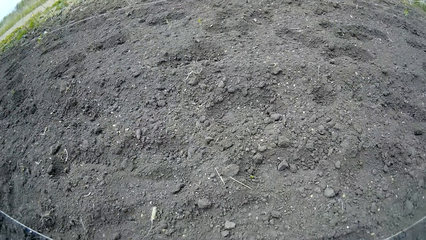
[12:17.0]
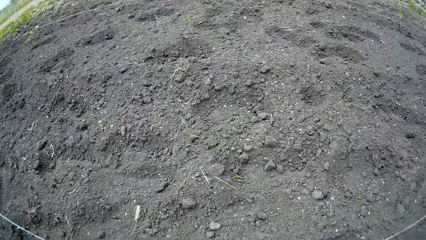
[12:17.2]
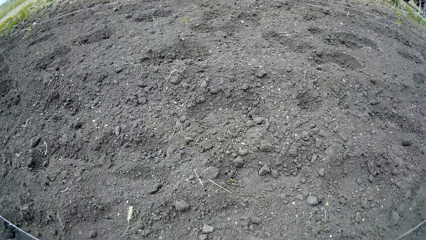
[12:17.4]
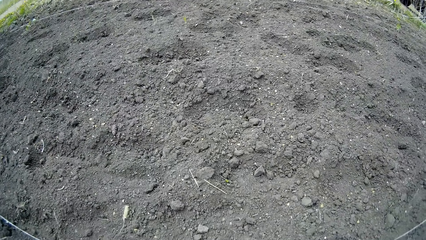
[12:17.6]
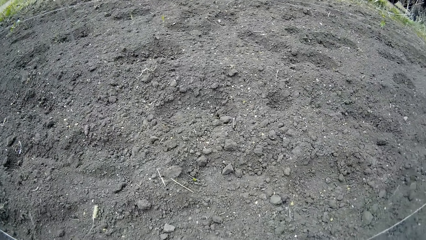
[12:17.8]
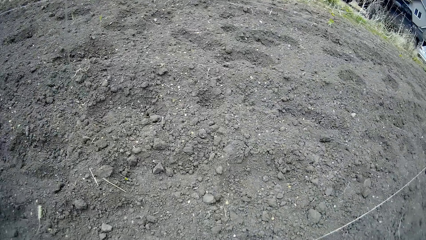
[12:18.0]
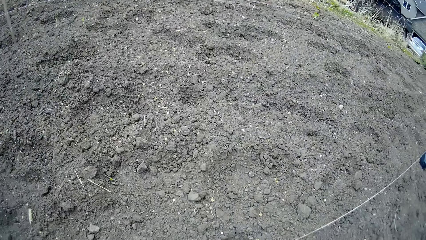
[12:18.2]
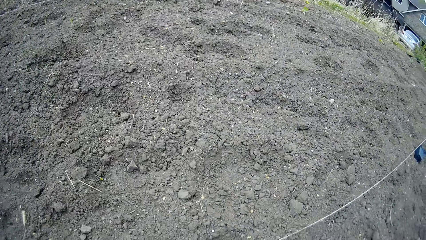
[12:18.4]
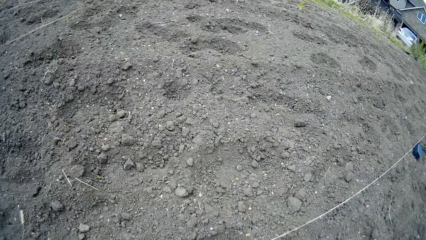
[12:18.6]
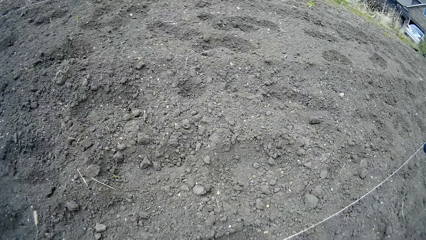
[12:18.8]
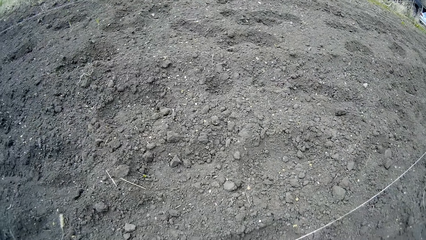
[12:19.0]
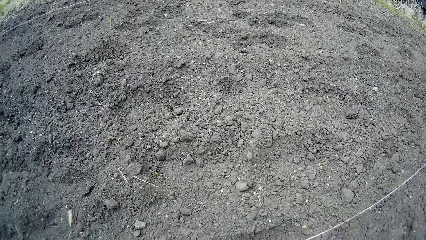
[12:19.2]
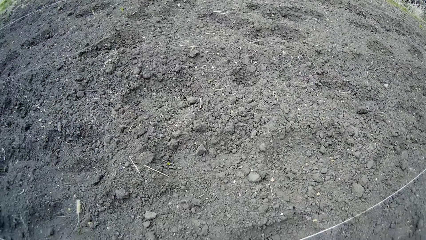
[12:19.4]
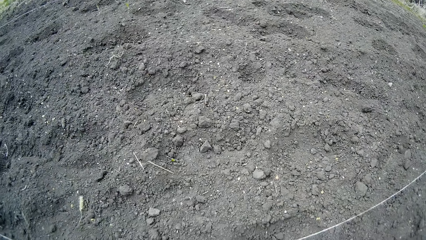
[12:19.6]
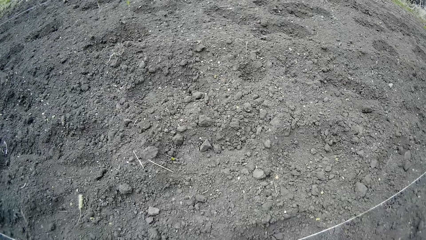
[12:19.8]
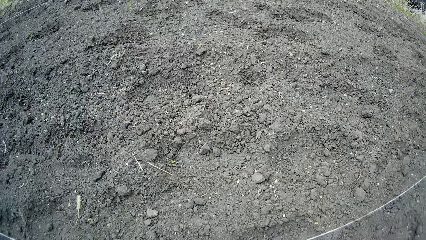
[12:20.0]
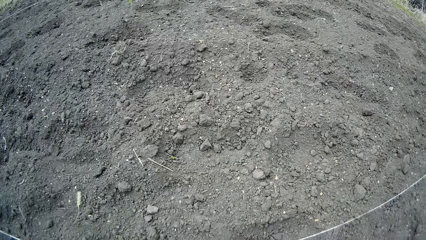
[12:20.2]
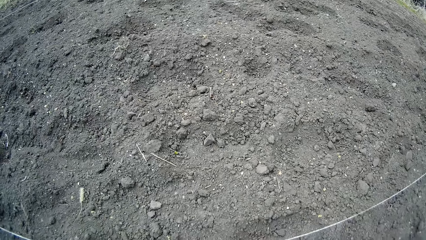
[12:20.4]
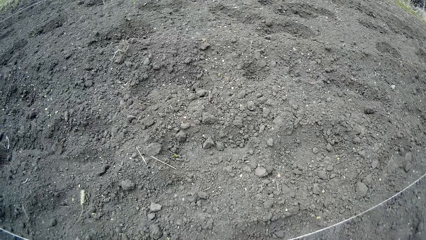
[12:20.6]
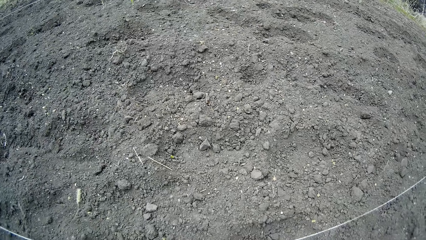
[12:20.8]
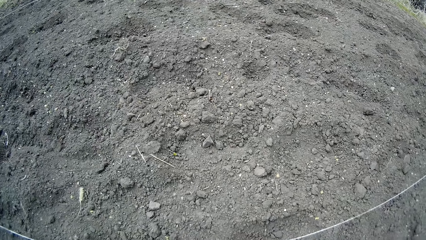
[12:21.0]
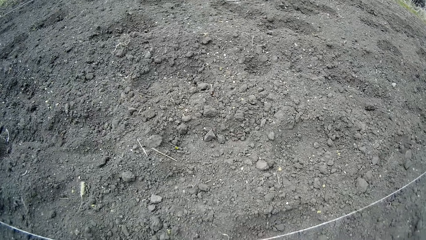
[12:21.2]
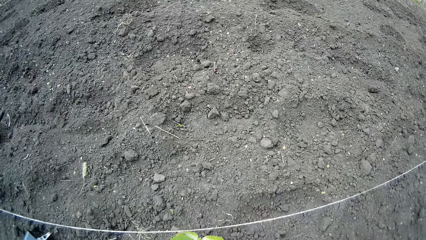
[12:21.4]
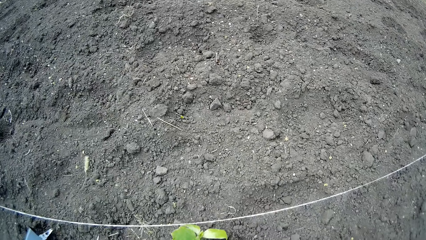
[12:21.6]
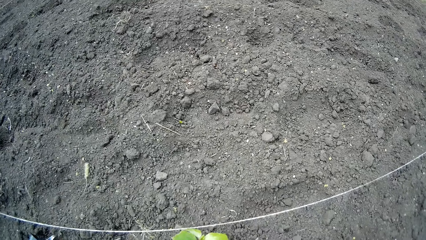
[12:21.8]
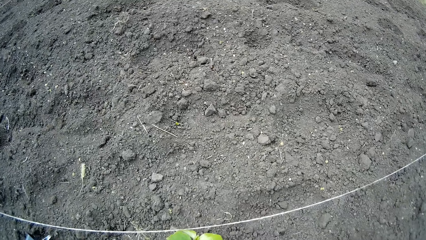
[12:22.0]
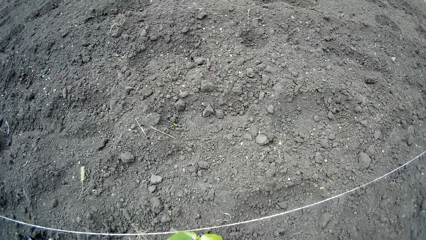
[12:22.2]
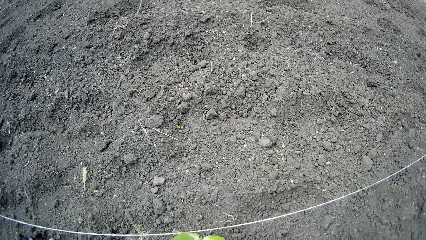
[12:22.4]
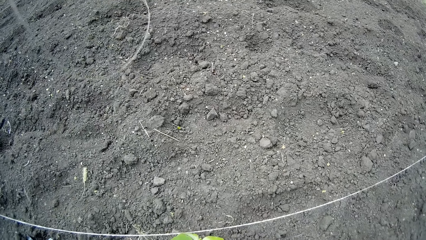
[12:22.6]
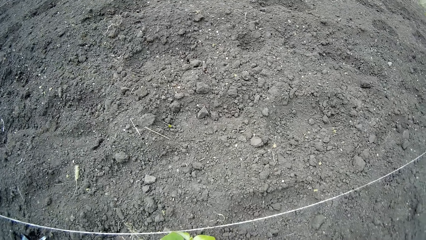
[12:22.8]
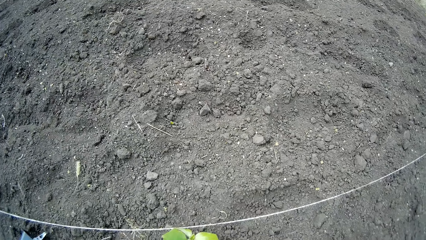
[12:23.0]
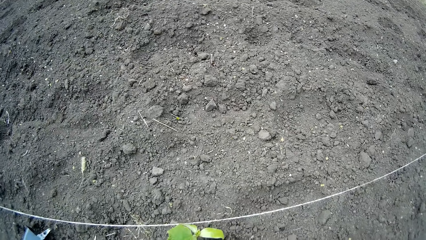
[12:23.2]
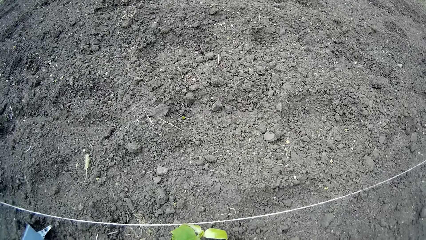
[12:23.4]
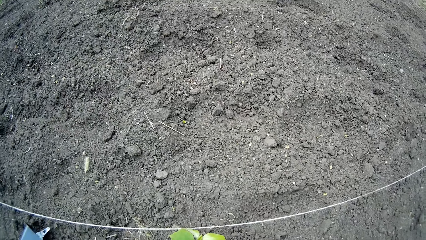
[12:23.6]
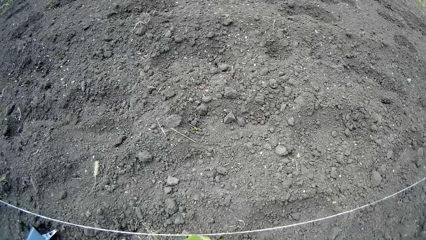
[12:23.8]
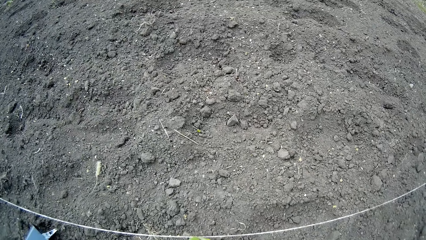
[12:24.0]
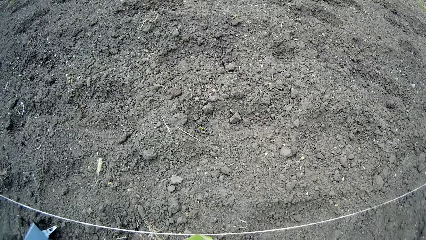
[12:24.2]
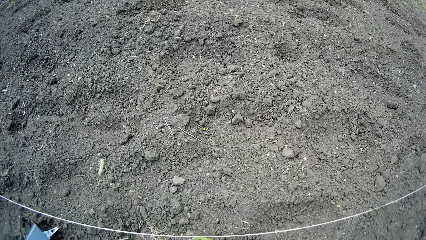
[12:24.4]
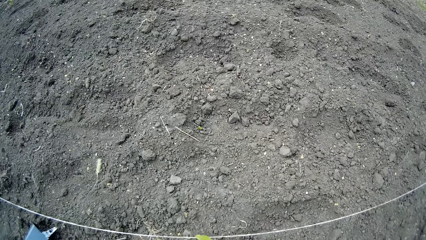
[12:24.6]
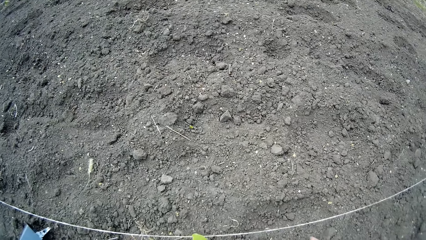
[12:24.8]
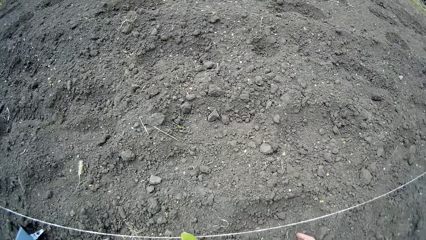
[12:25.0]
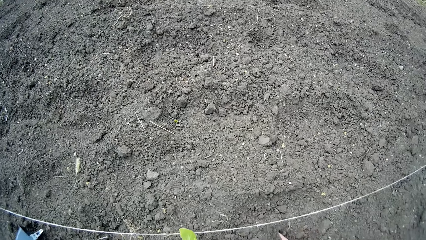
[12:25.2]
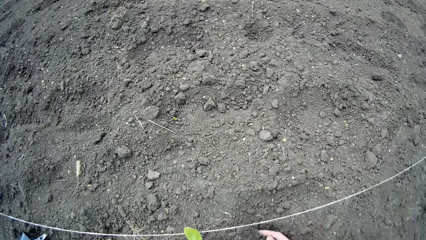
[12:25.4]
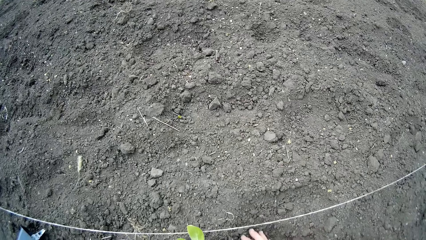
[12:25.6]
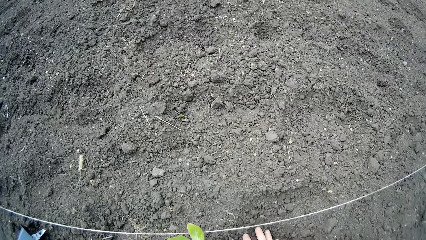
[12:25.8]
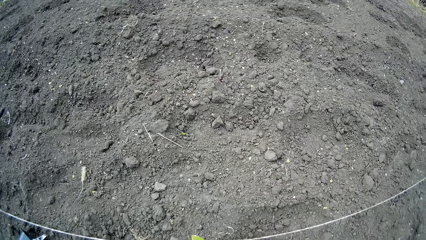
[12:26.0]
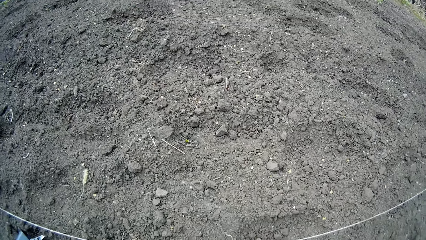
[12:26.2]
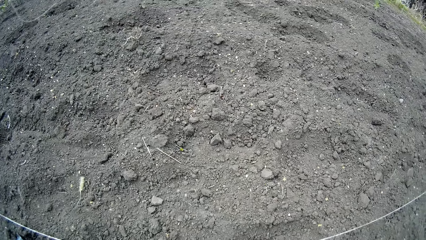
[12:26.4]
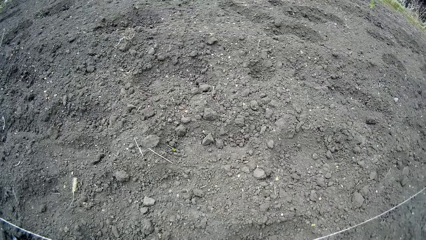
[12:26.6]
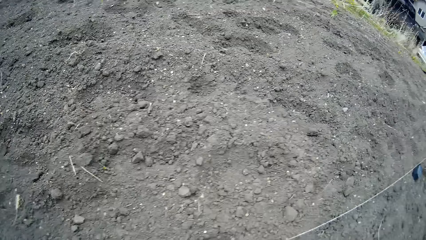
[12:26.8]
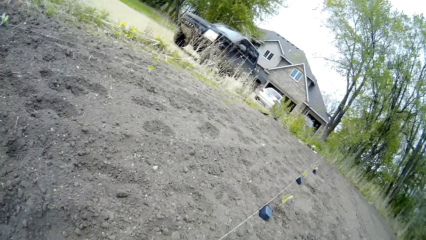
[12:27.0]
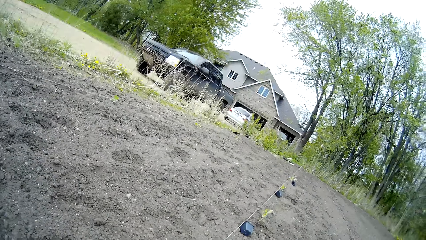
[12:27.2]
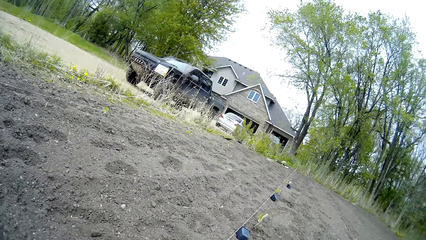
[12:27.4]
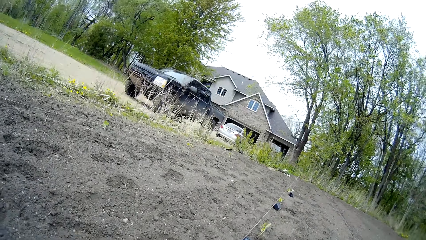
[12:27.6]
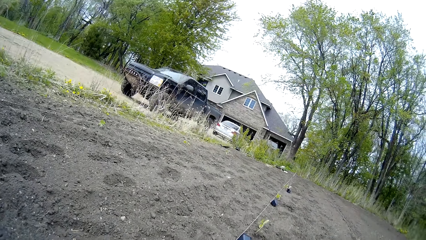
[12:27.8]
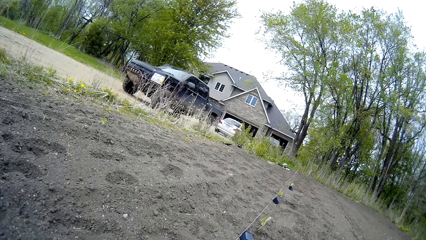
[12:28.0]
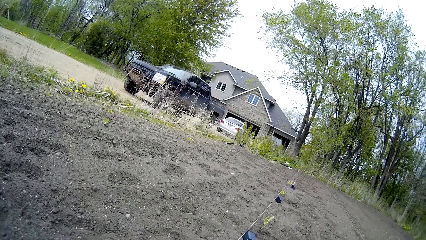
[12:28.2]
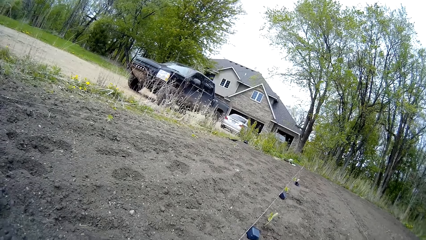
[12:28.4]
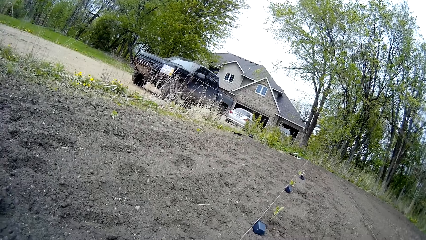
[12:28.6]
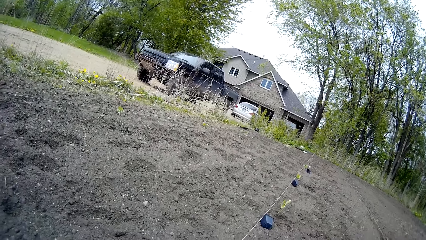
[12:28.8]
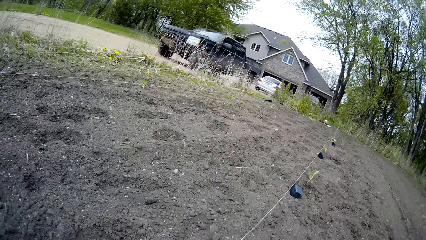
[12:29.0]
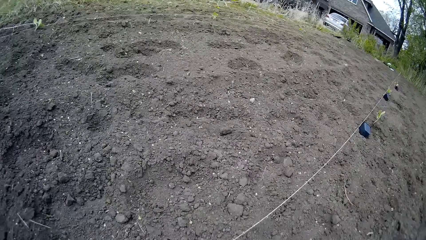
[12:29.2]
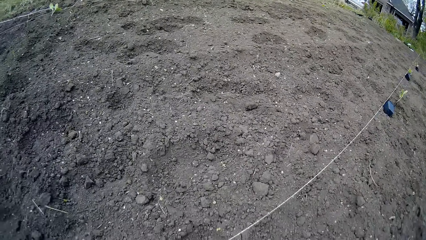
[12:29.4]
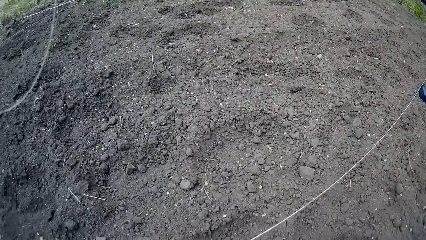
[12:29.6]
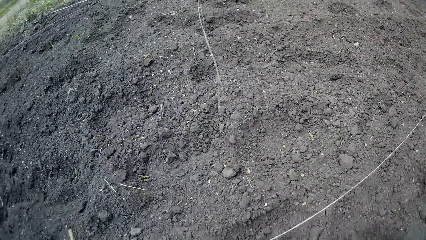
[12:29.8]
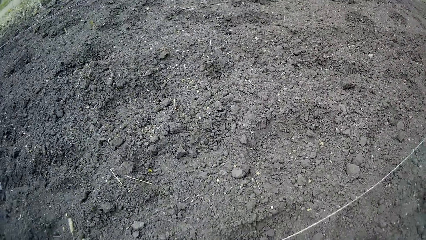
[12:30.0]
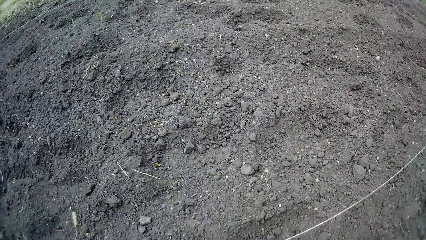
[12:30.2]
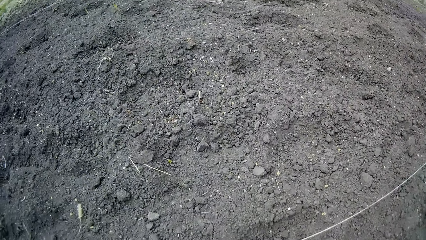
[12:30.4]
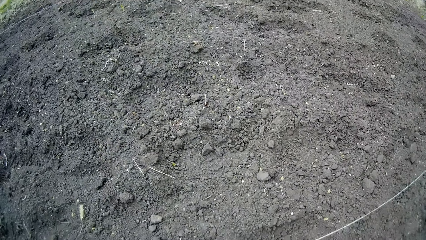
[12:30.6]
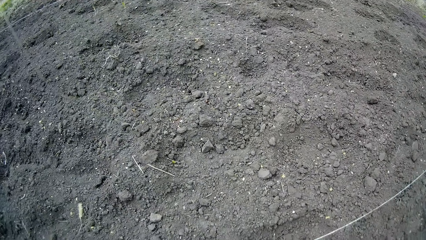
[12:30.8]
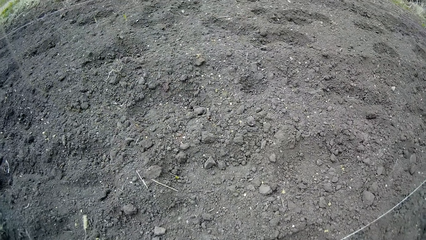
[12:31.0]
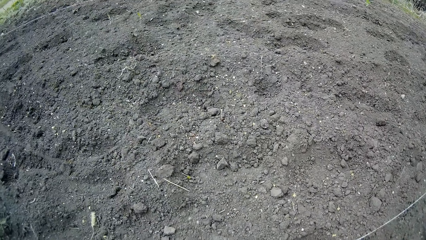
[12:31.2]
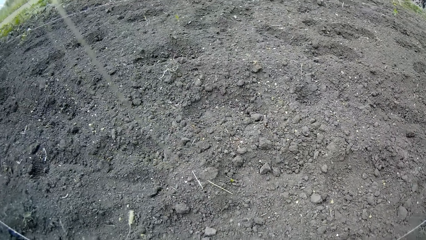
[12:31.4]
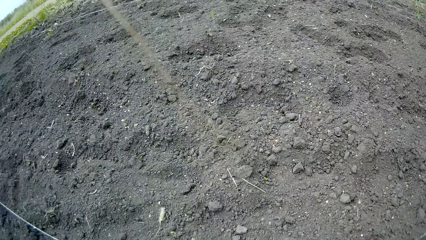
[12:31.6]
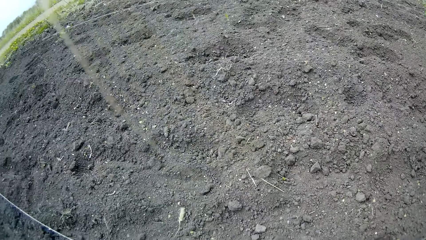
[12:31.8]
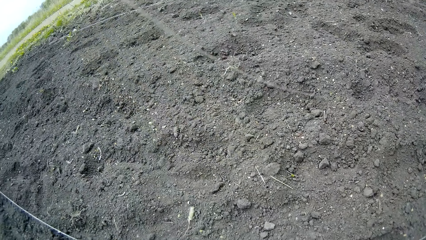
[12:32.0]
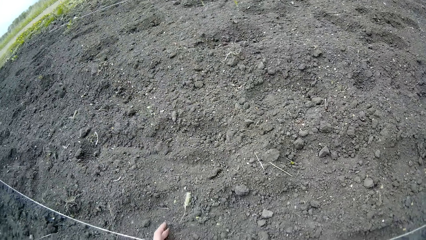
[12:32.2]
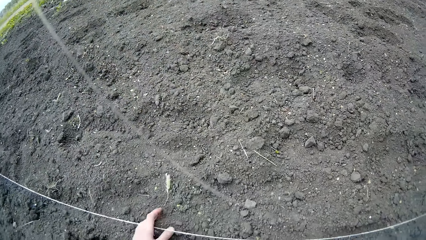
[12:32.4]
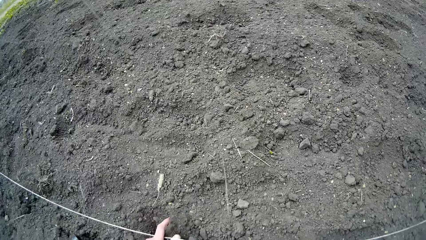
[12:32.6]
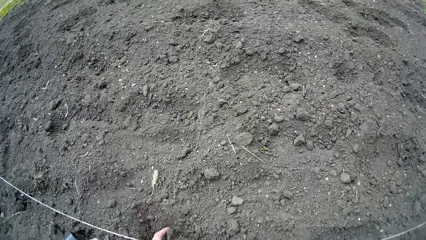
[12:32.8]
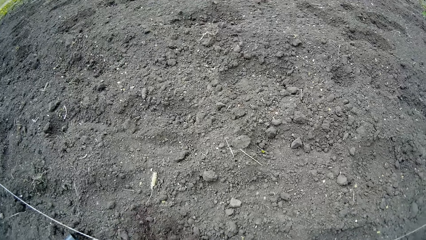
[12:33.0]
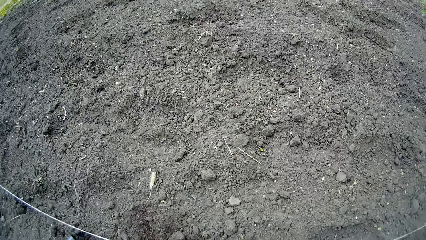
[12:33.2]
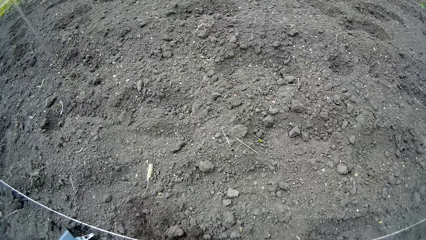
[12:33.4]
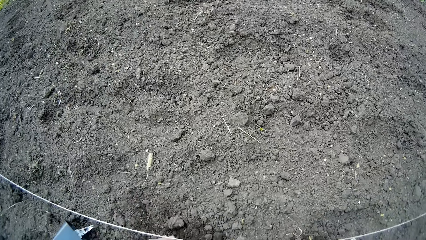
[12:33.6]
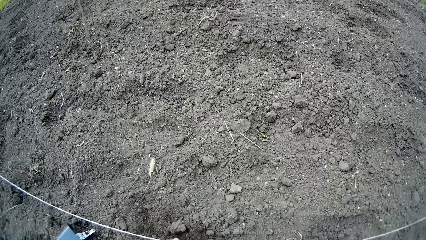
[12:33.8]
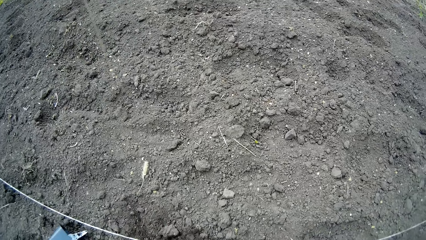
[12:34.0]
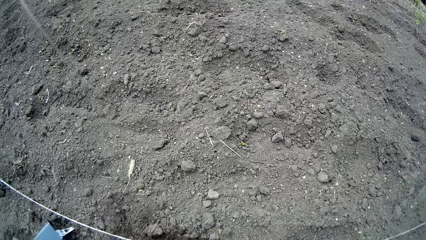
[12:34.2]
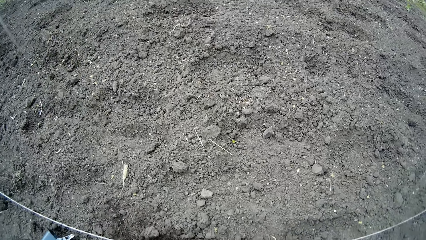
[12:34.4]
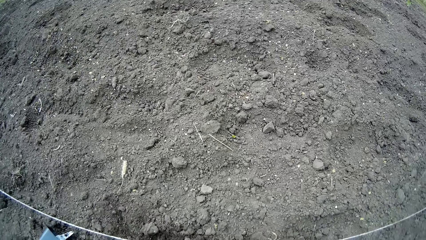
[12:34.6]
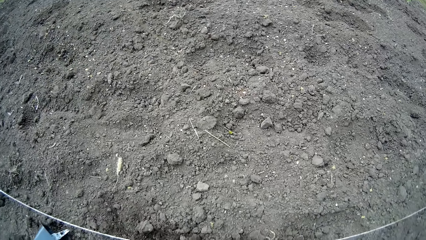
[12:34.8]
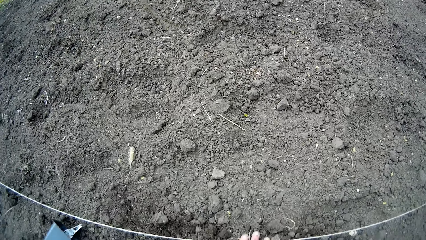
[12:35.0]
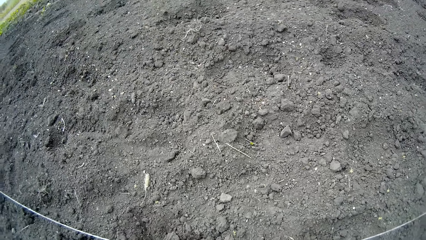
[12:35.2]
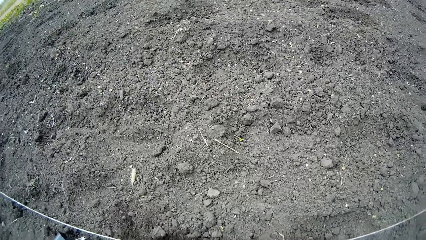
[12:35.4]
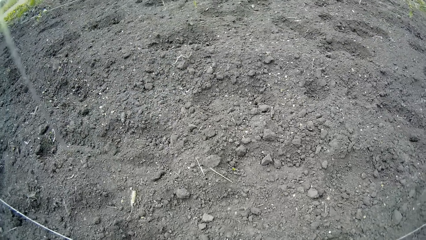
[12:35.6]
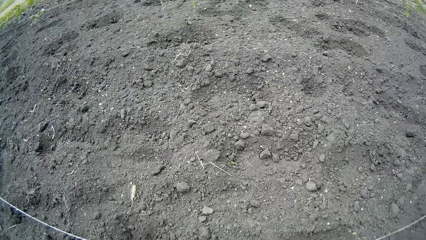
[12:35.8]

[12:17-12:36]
The camera wearer digs a hole on the floor with both hands. They look aside.
